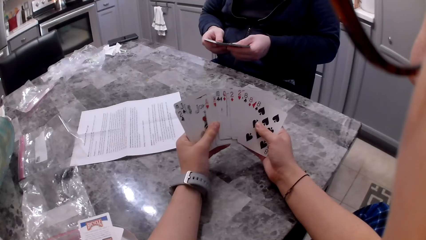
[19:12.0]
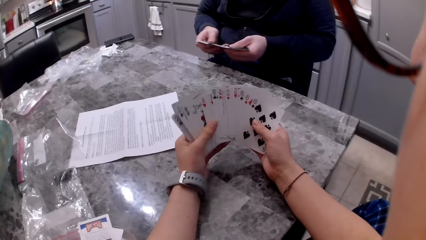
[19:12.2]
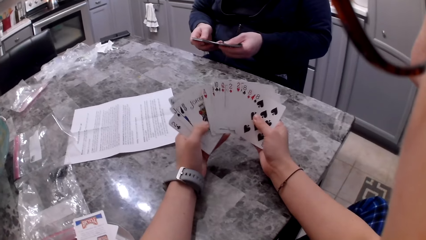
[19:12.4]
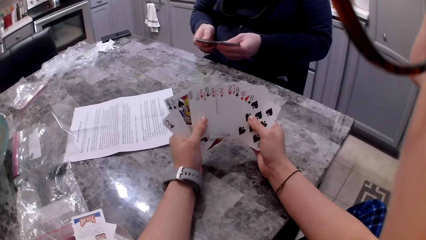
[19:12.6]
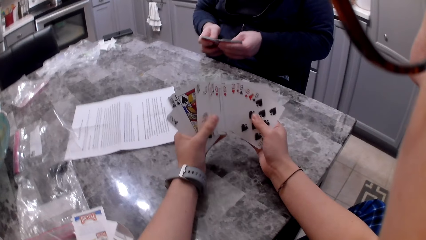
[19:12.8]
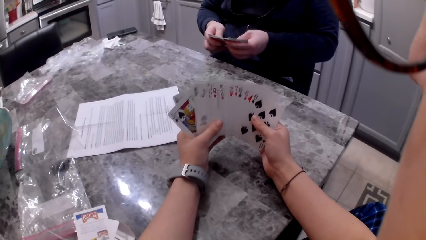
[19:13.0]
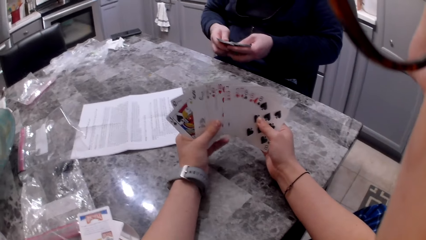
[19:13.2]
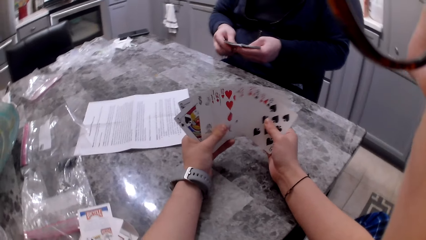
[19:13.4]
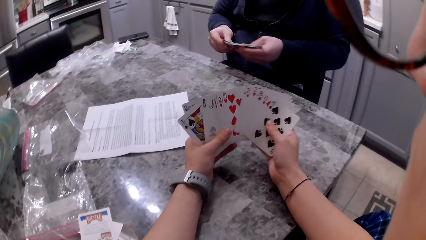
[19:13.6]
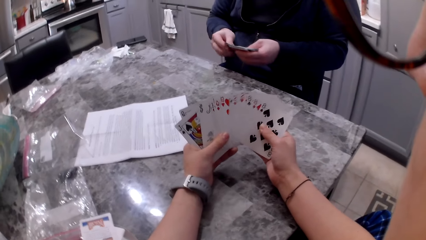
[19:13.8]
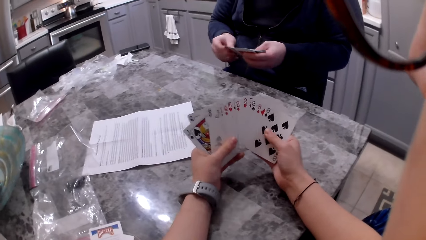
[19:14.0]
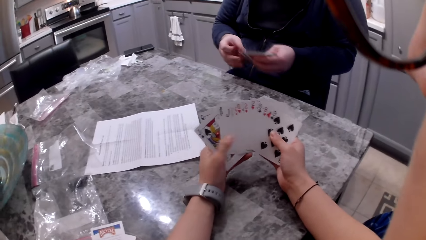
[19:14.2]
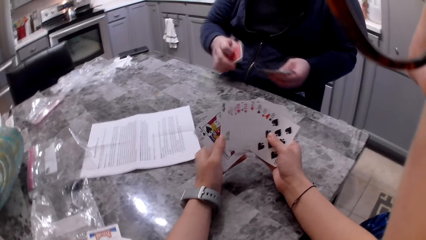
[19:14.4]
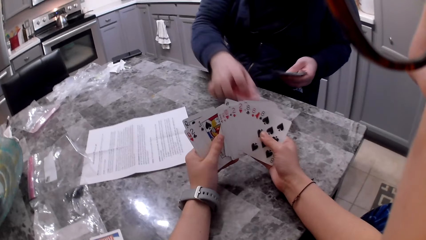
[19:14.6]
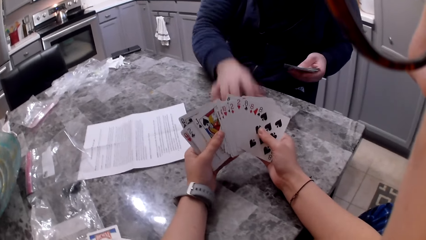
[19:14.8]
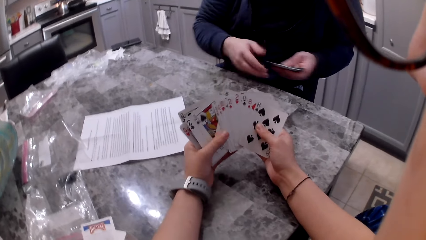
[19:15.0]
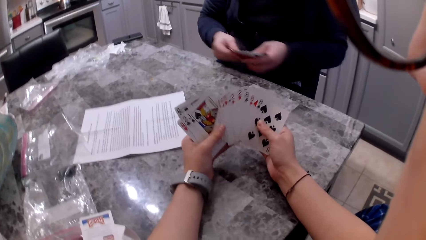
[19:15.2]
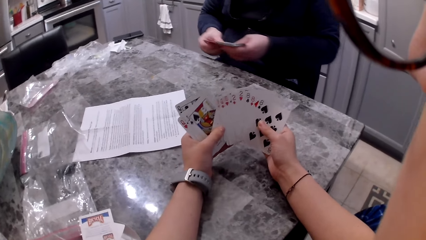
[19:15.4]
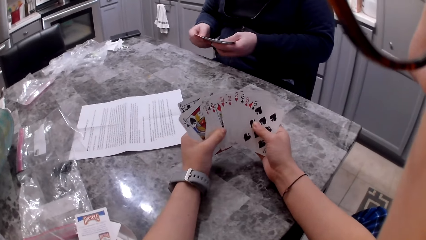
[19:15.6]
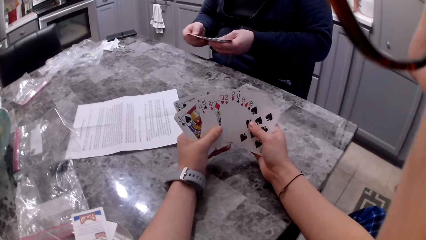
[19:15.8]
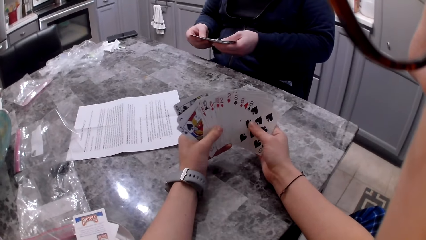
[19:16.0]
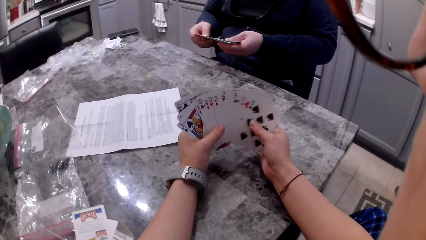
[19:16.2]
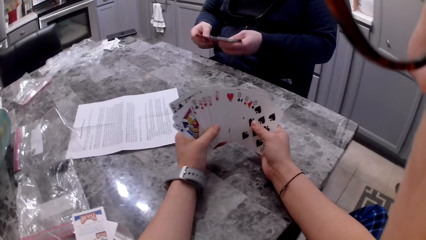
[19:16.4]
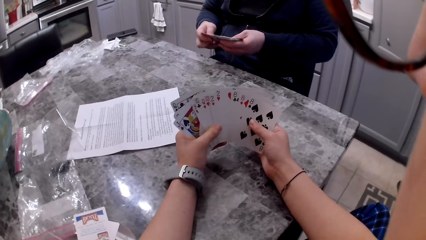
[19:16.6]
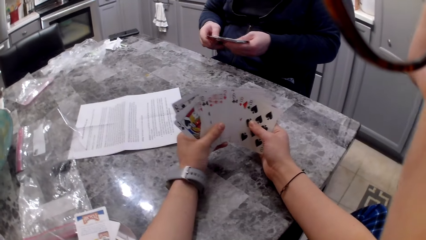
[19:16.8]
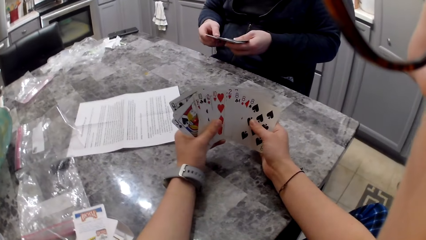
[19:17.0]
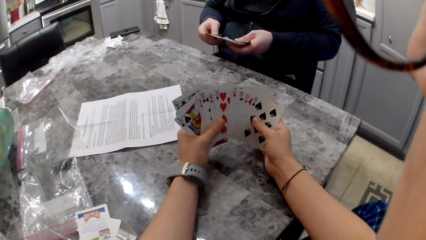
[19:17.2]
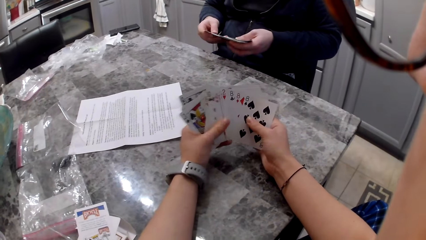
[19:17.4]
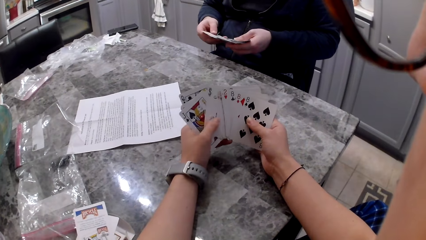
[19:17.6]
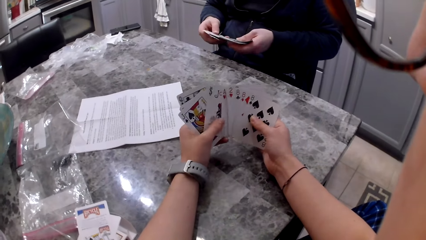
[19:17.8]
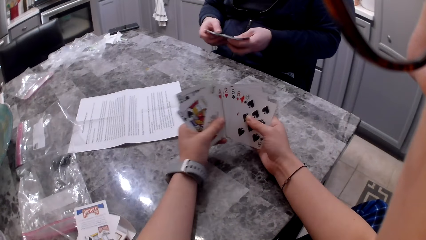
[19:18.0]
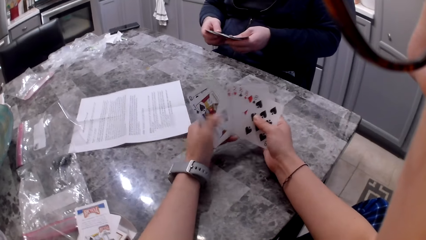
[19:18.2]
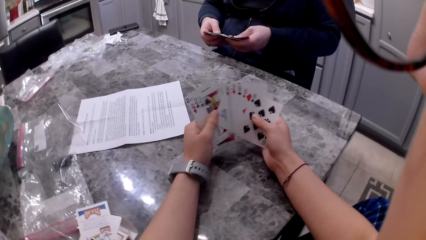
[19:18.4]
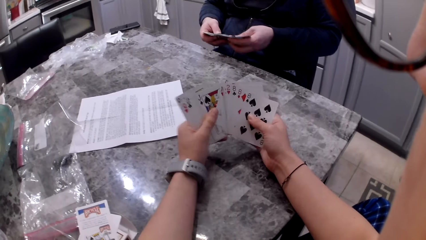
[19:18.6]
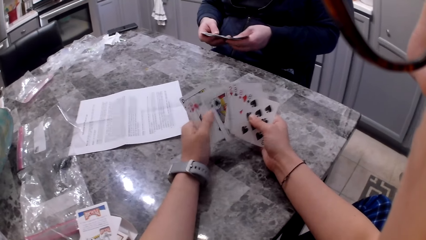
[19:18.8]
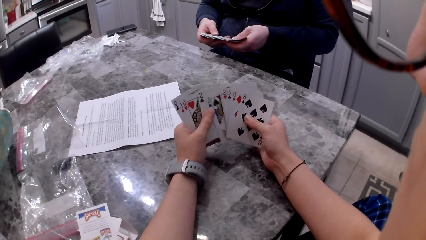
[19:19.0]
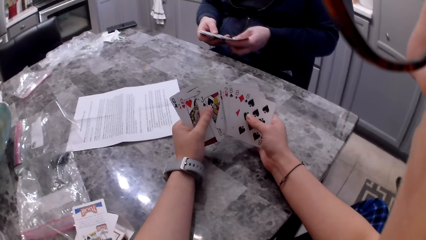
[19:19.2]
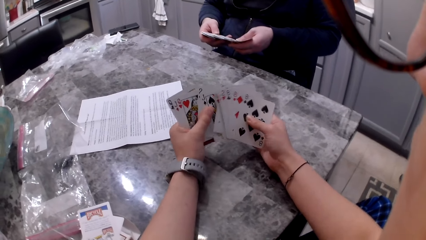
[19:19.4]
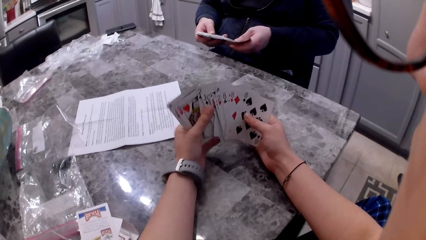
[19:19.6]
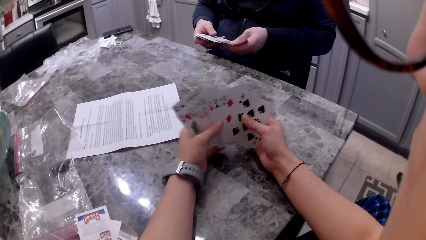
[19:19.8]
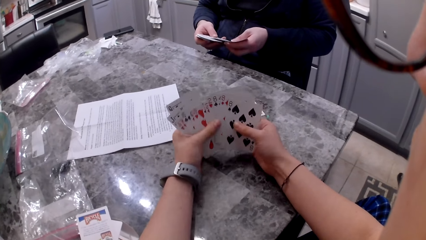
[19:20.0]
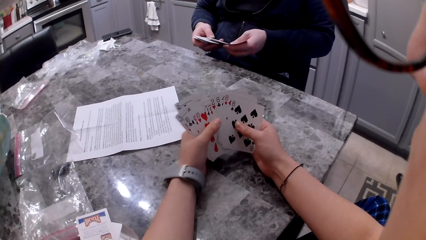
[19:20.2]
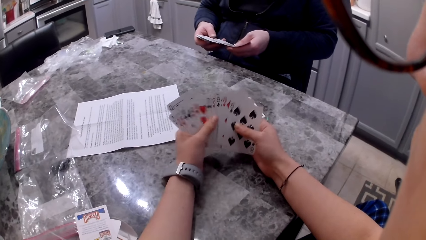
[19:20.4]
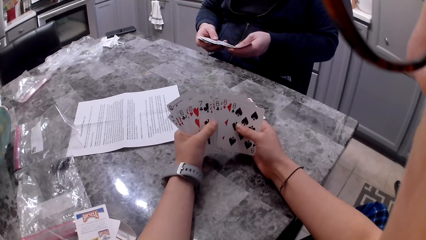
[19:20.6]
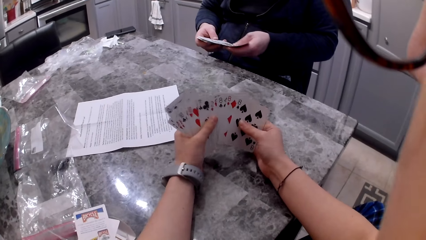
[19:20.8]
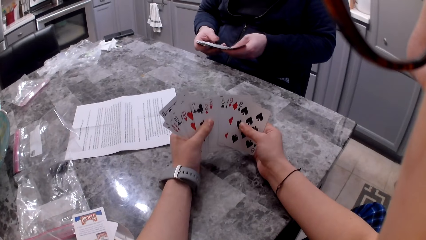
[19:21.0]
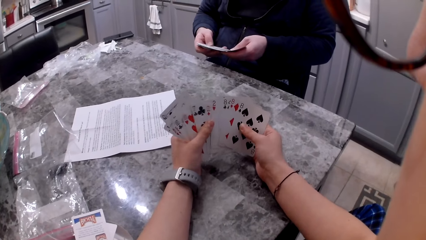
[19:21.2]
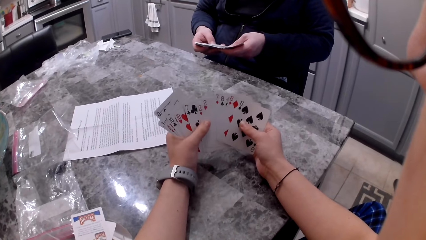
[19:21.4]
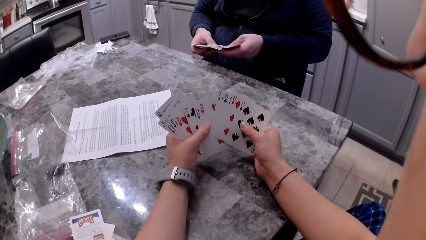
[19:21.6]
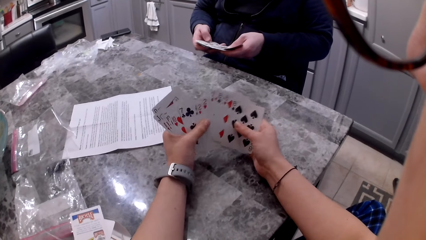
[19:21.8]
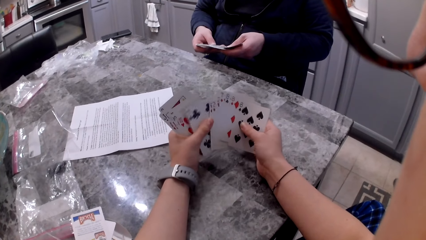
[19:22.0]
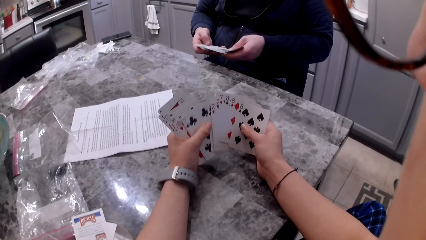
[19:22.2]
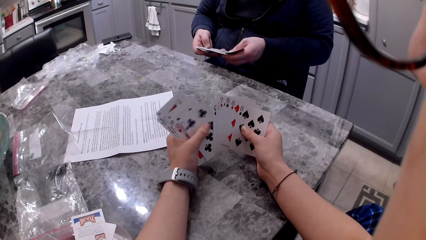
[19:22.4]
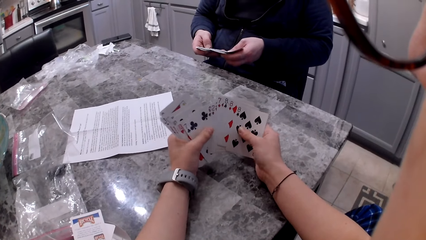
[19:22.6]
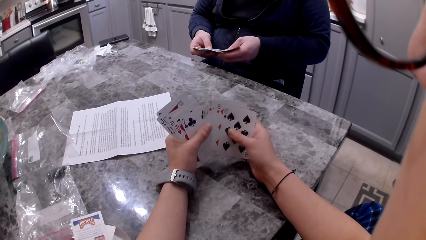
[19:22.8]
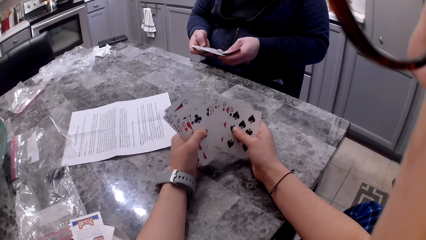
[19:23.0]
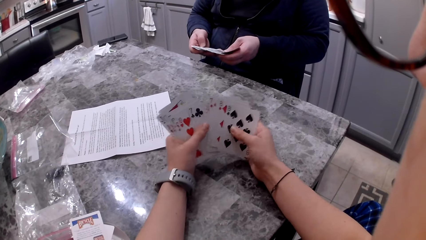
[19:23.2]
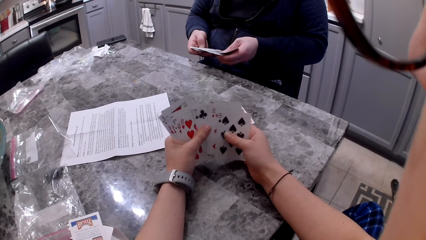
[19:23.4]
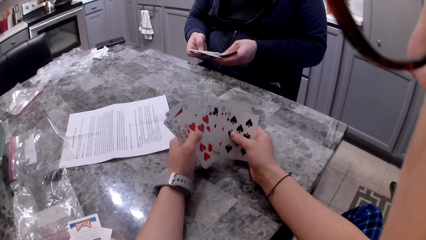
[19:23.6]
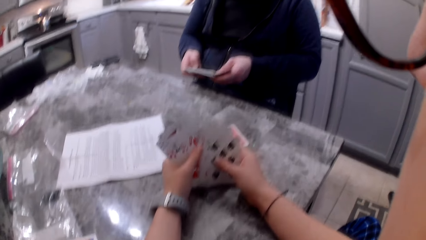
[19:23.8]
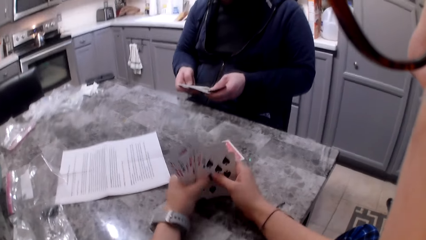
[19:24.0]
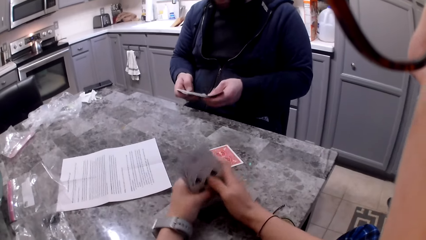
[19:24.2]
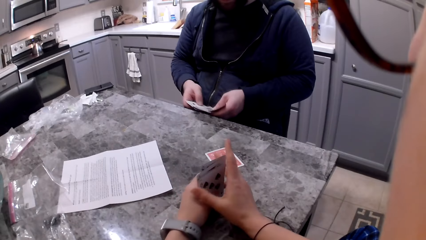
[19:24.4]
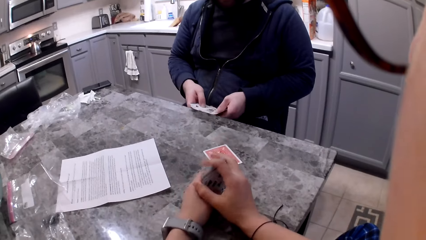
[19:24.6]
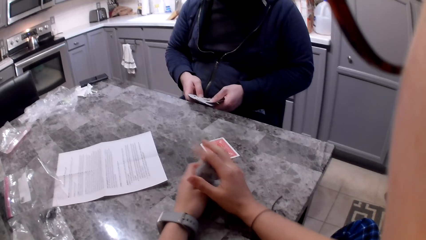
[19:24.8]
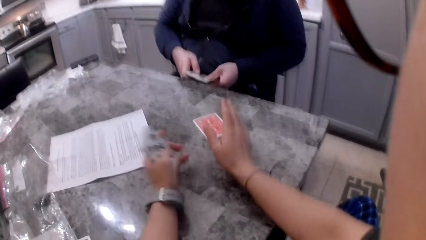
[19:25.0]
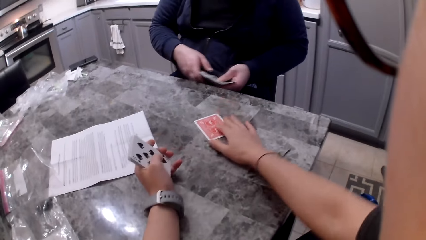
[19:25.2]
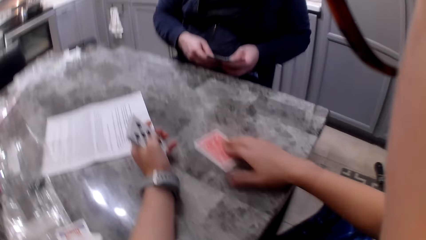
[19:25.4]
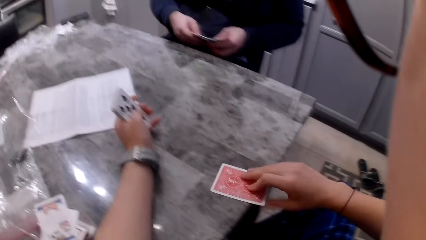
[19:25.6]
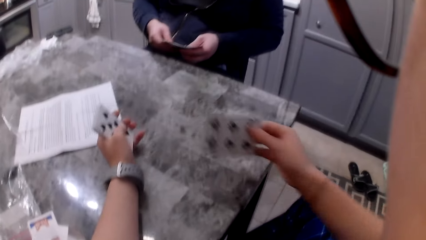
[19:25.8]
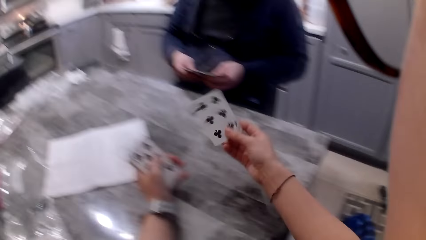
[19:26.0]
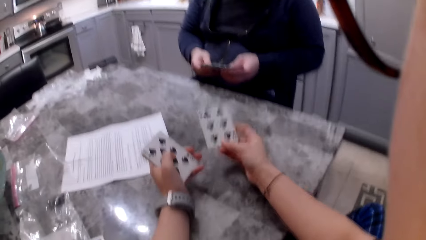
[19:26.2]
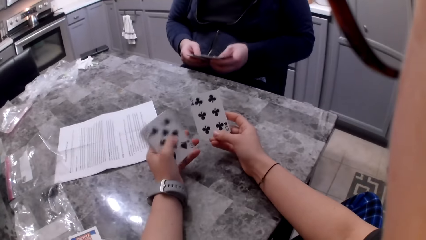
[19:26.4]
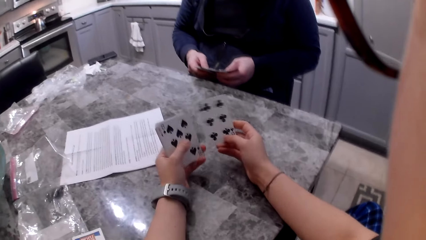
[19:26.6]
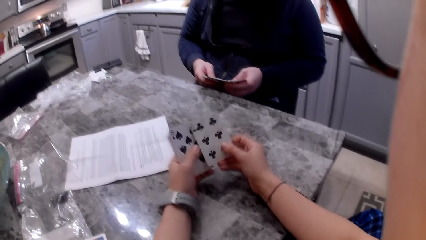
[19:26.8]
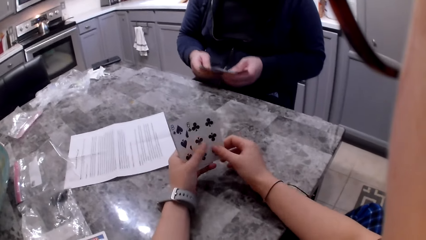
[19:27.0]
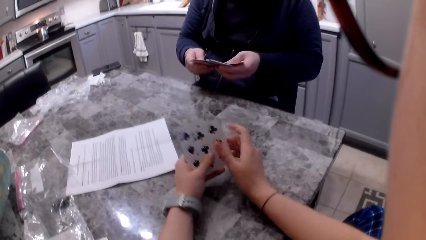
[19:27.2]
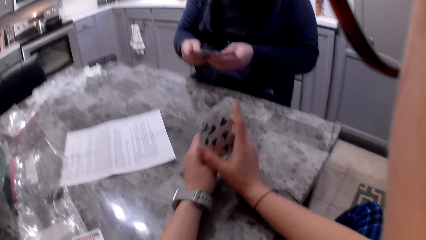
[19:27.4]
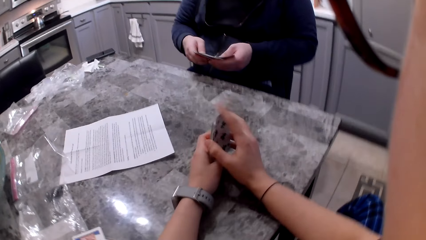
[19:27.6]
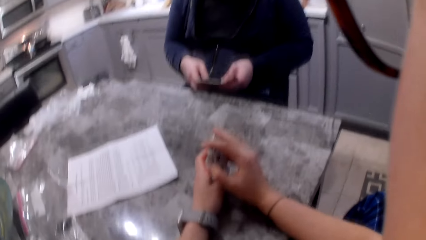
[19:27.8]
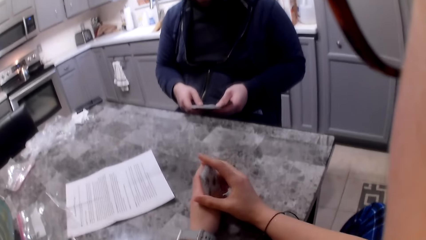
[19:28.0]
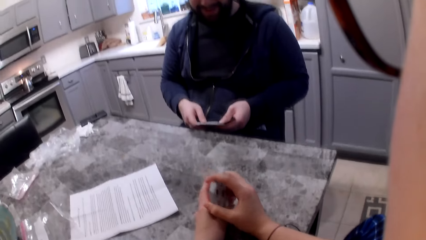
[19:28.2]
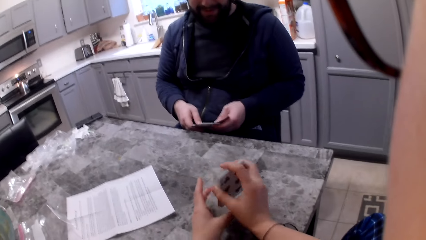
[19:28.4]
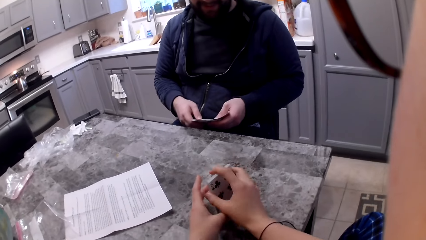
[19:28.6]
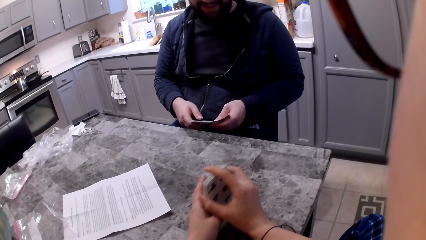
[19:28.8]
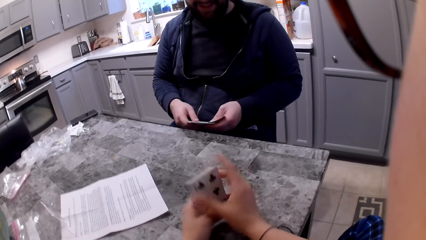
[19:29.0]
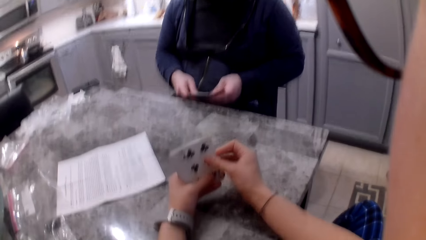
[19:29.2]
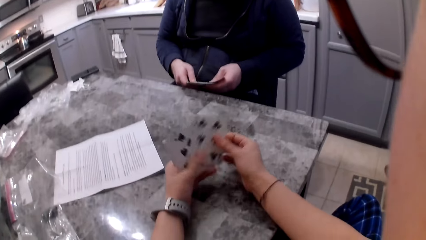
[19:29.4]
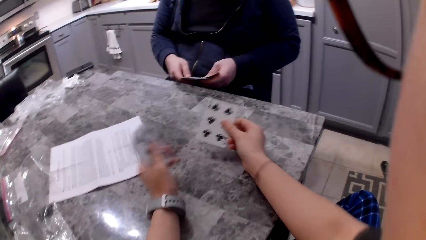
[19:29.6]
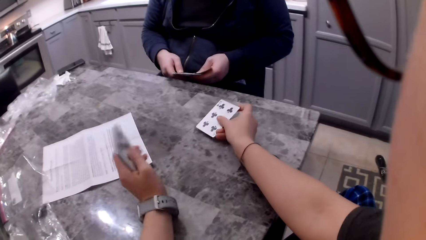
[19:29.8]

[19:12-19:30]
A man picks up a card with his right hand and drops the card on the counter or table. The camera wearer shuffles cards in his hands. The man shuffles cards in his hands. The camera wearer picks up the card on the counter with his right hand. The man shuffles cards in his hands. The camera wearer aligns the cards in his hands on the table. He hits the cards on the counter. The man shuffles cards in his hands. The camera wearer picks up a card with his right hand.
